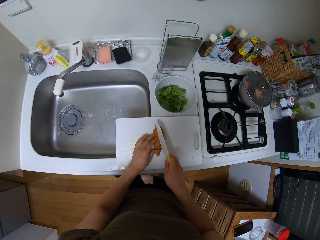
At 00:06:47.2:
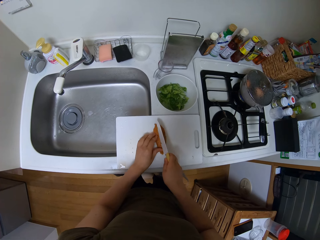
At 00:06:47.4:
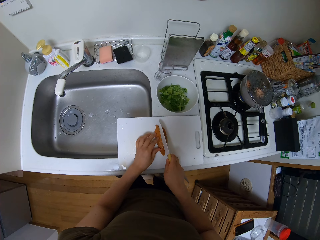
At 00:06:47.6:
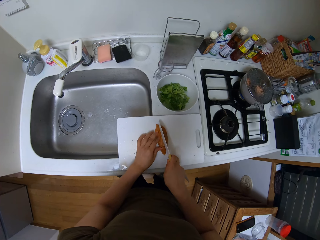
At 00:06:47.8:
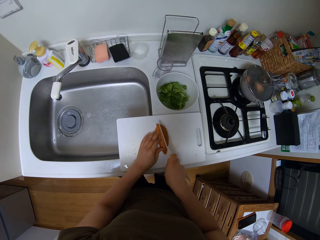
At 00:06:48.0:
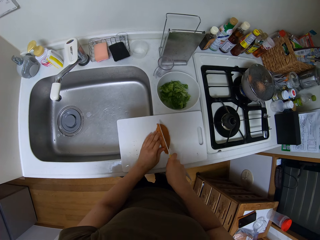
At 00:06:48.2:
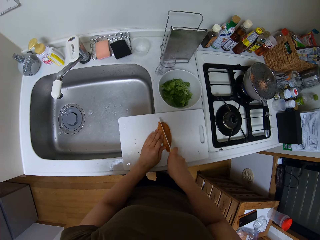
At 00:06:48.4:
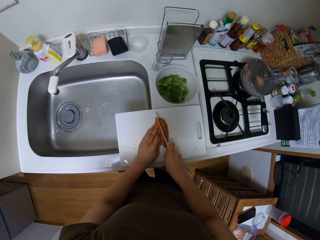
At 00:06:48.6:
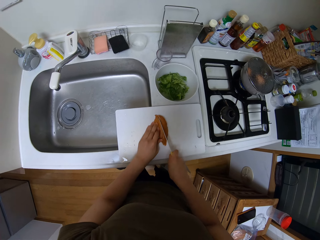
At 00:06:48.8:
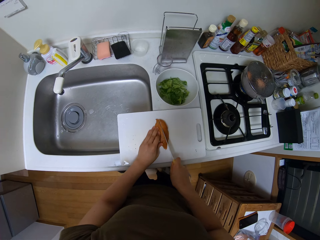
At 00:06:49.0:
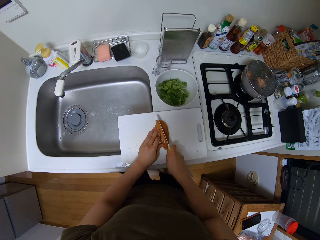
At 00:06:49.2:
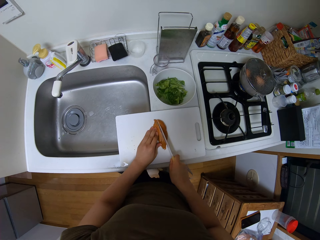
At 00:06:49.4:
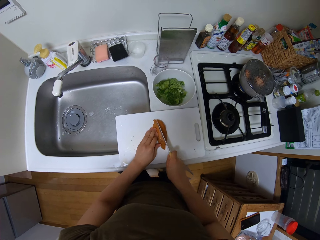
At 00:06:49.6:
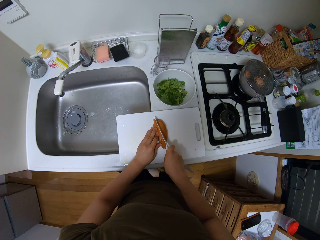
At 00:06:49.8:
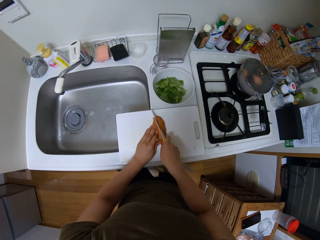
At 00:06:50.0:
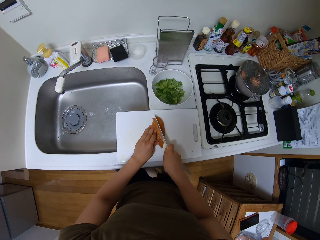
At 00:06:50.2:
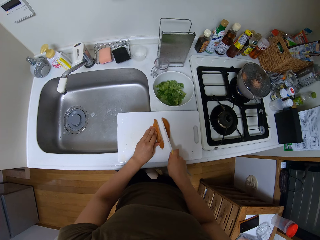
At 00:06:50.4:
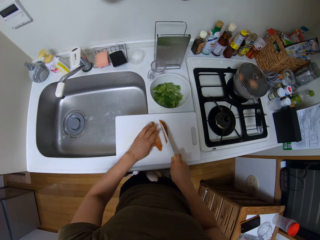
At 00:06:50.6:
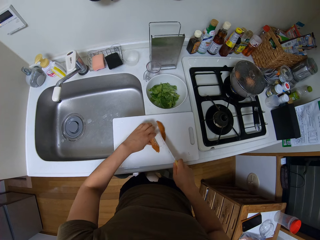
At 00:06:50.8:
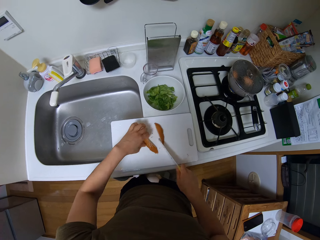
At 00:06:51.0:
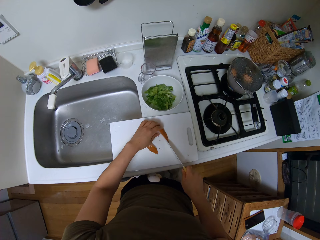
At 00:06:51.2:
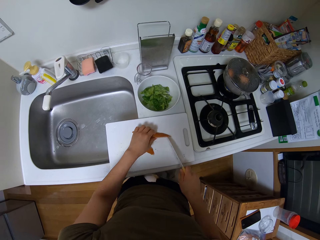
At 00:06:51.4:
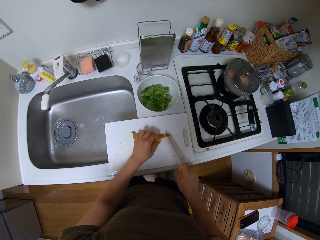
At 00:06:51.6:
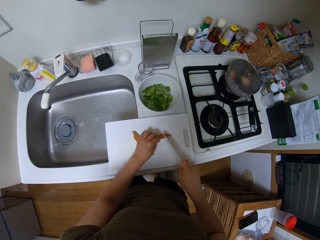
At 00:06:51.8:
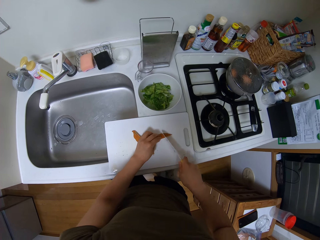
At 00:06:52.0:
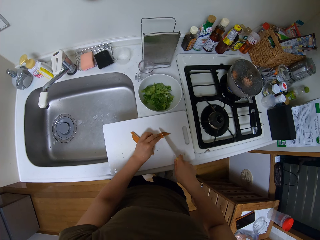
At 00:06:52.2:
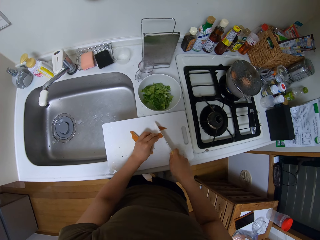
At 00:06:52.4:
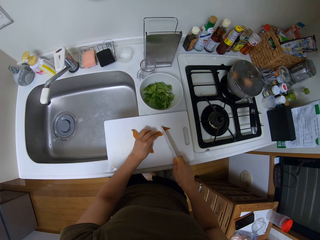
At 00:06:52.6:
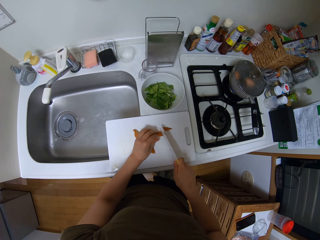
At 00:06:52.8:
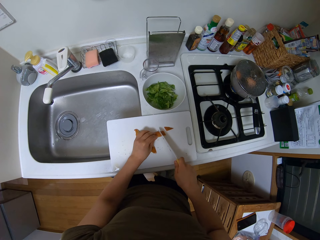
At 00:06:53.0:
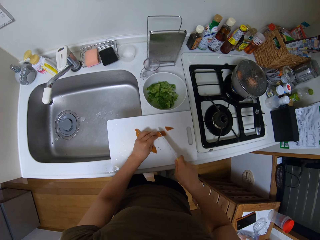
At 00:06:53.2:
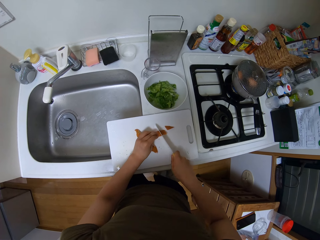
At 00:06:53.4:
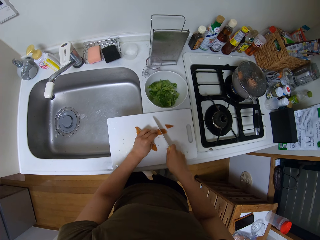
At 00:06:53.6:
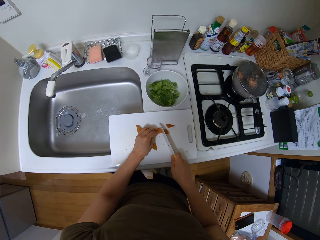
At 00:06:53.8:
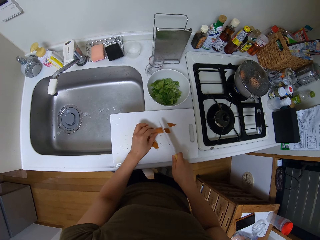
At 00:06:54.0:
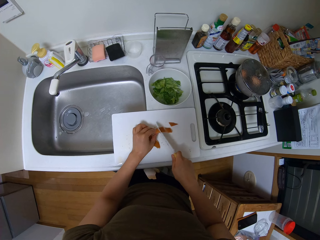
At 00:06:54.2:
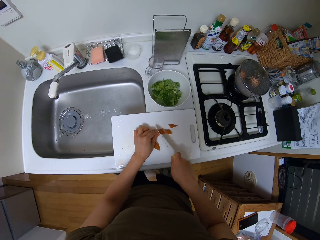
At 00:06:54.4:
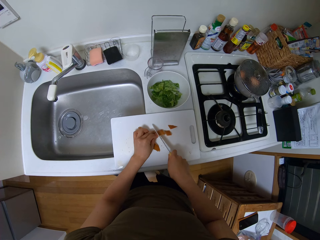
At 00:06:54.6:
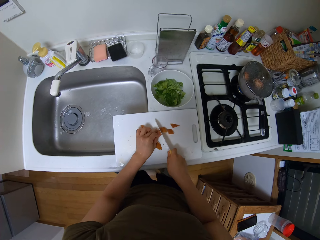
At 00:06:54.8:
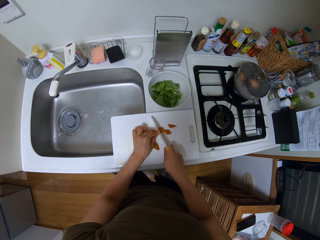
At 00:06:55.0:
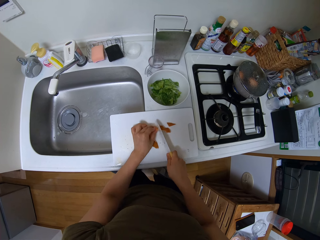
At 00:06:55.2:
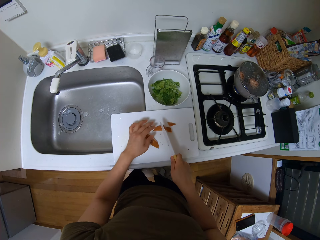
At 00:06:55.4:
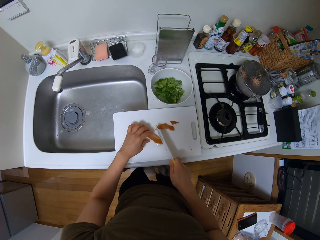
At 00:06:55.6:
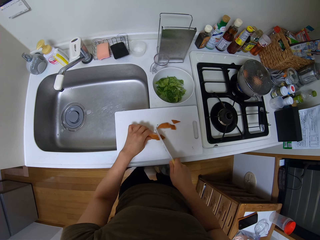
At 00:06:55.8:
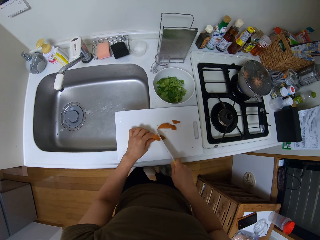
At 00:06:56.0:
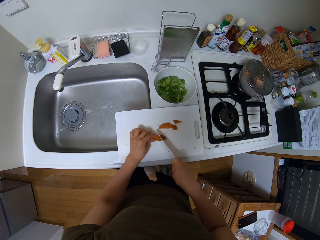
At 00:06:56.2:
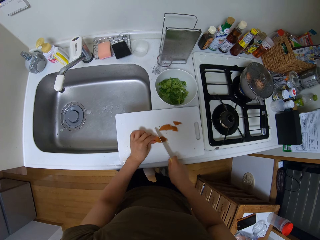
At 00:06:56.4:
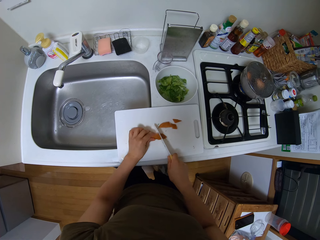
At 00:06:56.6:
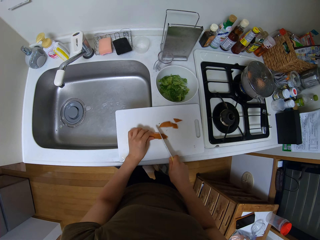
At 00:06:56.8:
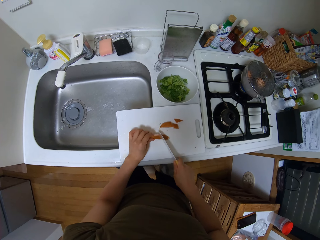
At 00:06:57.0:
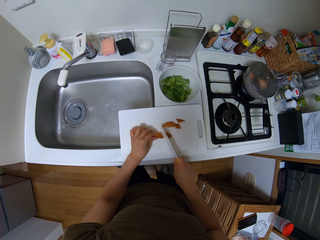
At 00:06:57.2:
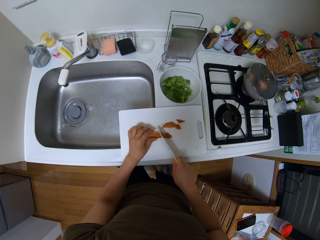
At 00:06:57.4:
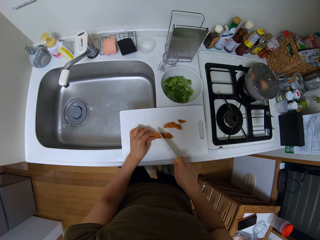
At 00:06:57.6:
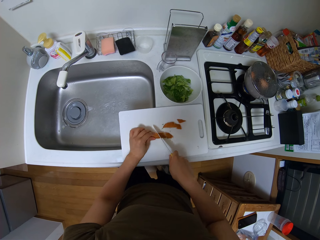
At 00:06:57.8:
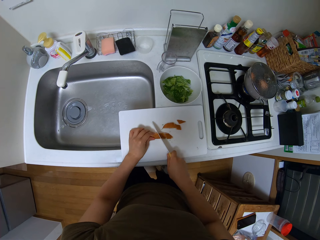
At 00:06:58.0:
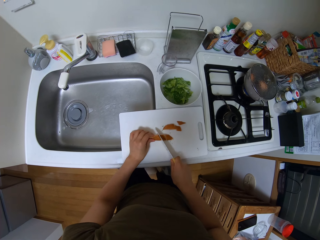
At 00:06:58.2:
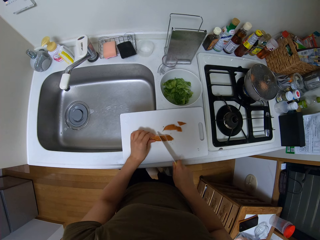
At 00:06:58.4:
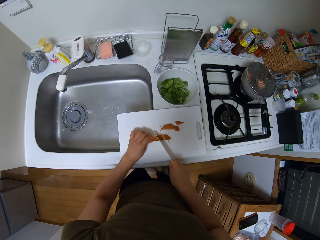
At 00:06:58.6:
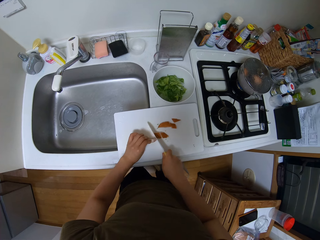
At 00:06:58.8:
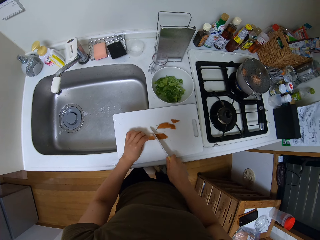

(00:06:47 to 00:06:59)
The camera wearer cuts the sausages. They slice something into small pieces.

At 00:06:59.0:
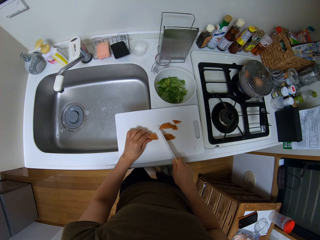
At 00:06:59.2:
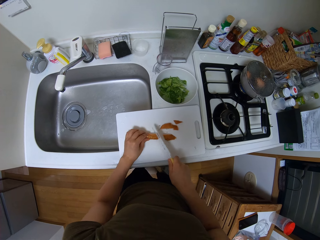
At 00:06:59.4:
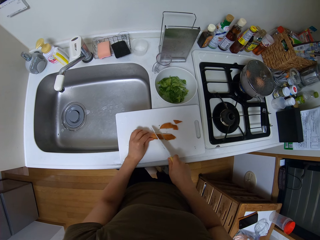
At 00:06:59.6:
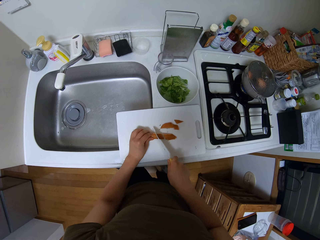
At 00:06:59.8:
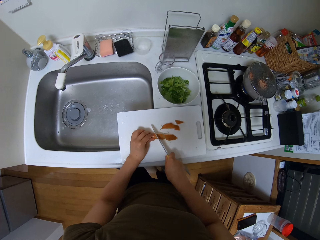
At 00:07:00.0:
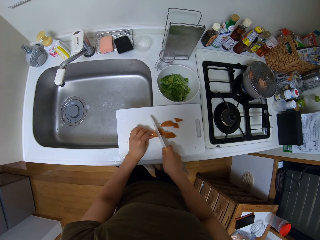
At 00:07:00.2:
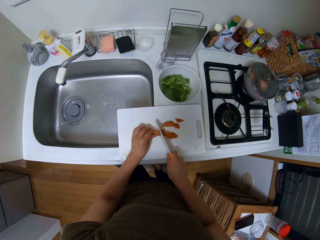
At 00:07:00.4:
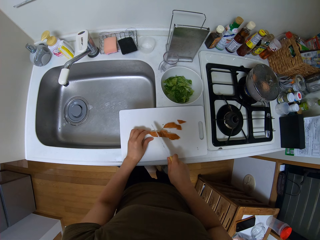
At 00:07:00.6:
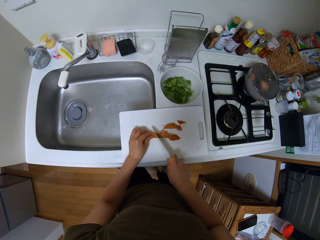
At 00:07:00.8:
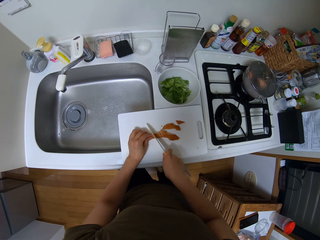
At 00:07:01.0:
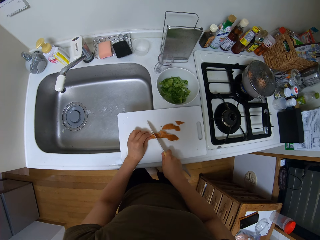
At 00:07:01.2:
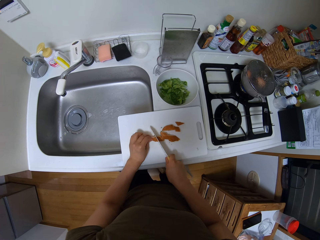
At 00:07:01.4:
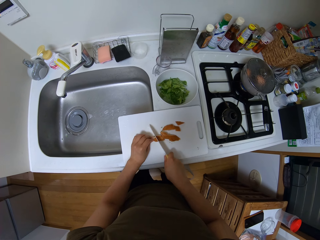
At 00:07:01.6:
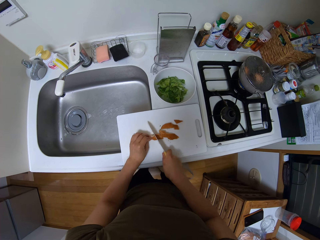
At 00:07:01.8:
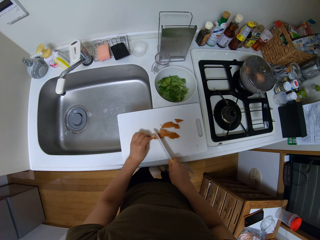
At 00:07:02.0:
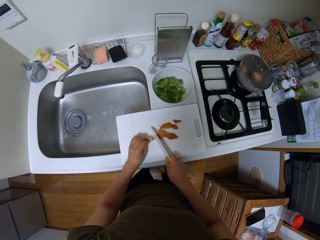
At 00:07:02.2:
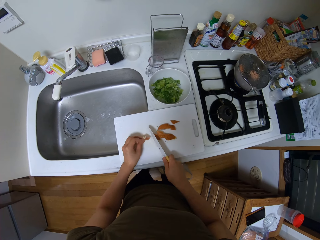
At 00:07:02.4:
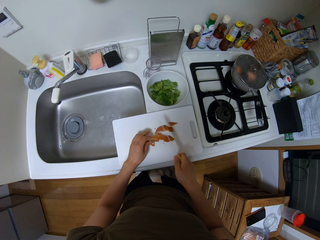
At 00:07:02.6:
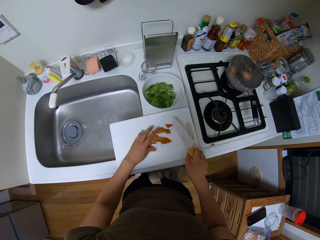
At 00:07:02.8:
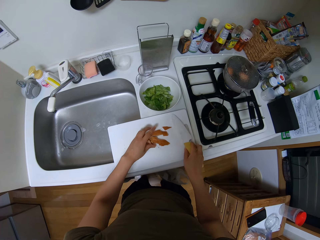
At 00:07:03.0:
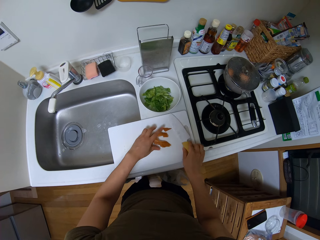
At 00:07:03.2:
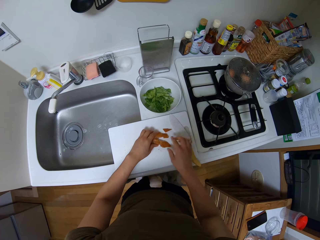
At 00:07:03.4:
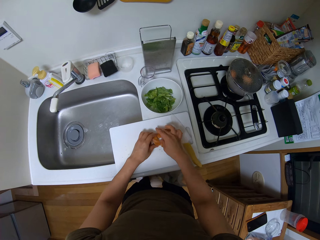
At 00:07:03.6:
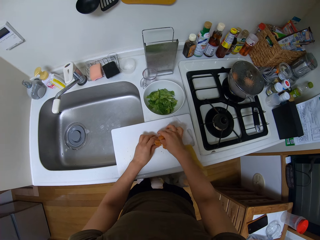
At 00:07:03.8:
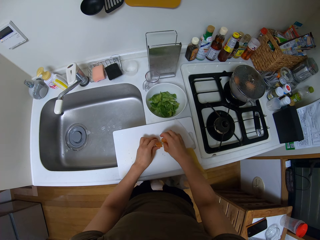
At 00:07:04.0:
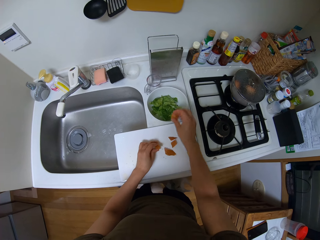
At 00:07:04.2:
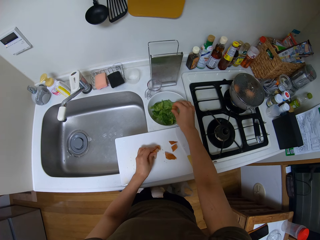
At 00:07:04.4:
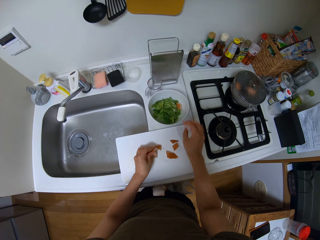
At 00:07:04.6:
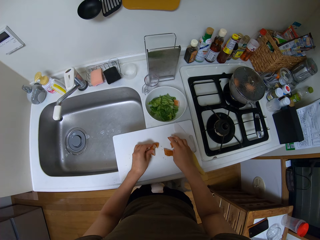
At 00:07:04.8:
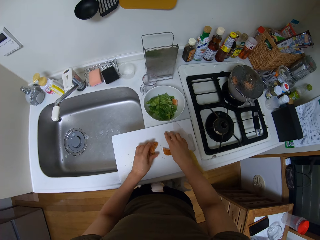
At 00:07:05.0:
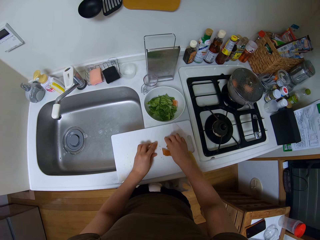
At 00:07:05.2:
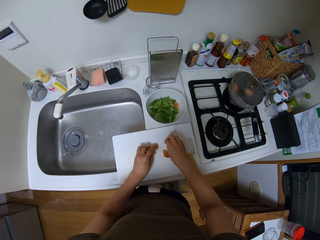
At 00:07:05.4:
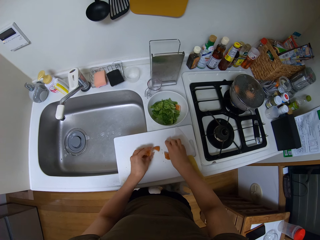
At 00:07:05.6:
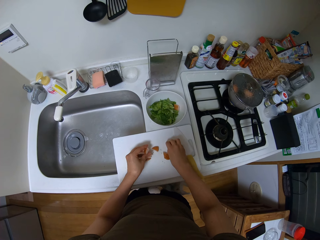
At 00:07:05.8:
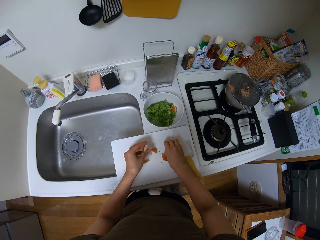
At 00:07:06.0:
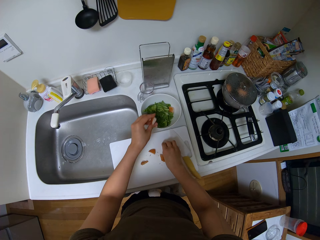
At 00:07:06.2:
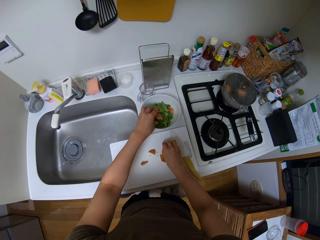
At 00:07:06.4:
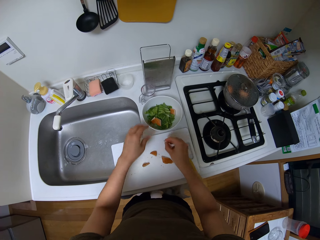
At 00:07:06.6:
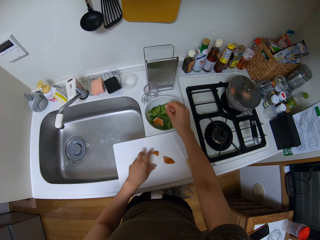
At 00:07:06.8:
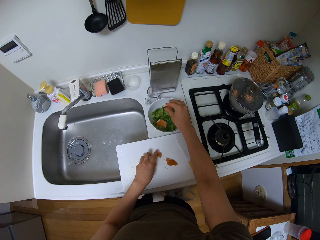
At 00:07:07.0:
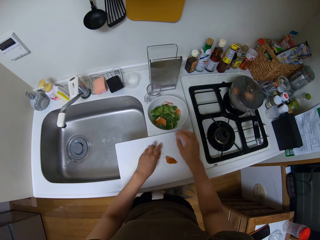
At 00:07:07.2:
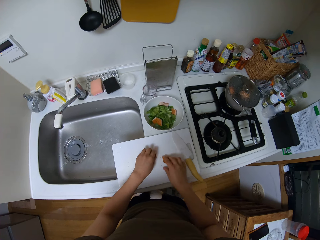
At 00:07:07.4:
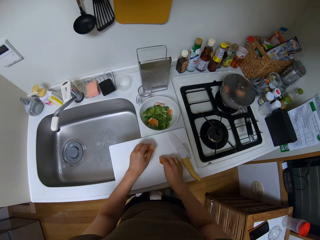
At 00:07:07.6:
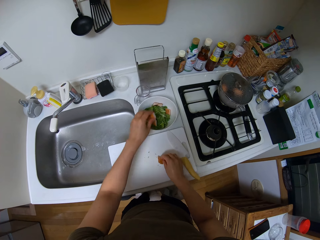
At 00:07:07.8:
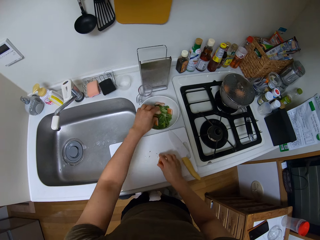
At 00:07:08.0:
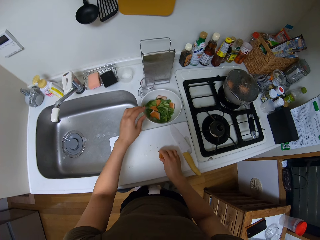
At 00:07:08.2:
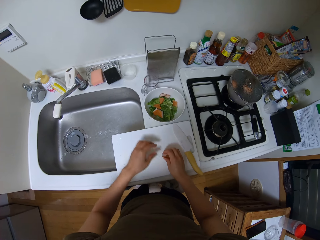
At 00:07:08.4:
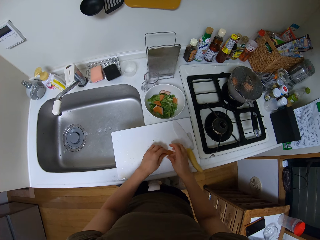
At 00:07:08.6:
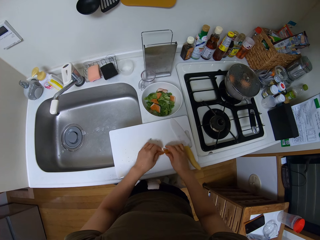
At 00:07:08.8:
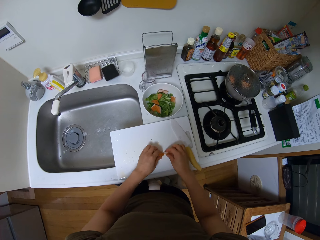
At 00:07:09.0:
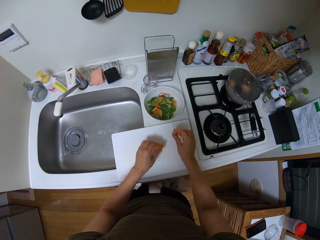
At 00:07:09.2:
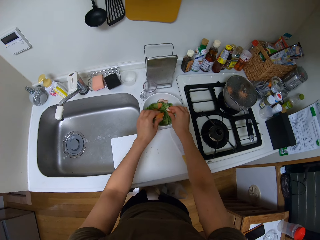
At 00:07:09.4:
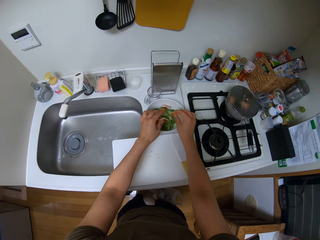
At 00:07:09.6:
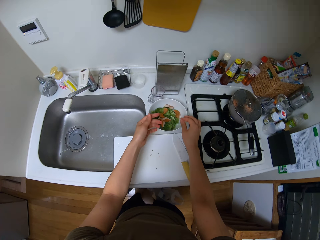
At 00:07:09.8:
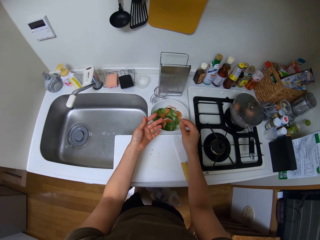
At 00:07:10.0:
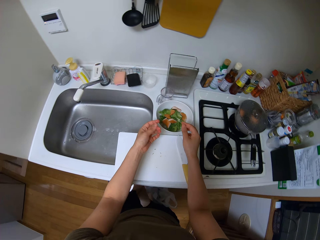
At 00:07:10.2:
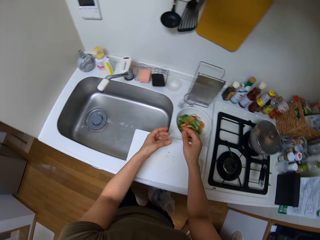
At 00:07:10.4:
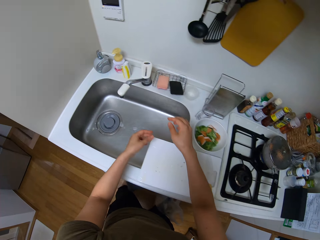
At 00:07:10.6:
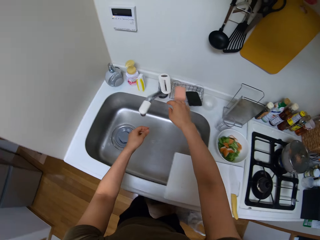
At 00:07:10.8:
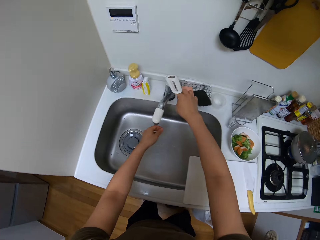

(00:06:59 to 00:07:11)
The camera wearer puts the knife on the chopping board. They dip something on the bowl. They pick the sausages and put the sausages in the bowl.
